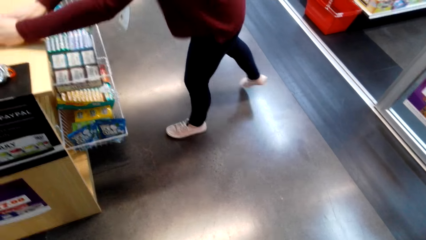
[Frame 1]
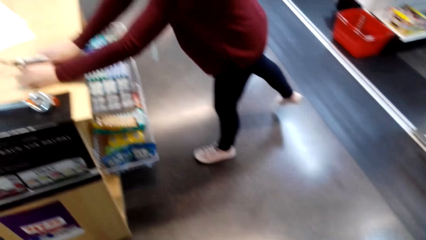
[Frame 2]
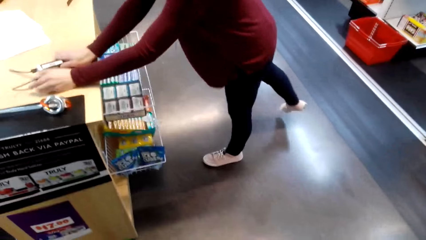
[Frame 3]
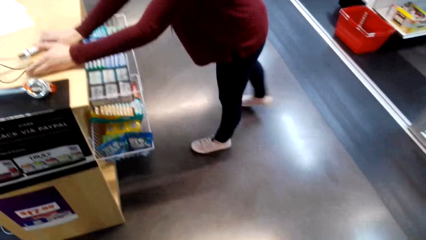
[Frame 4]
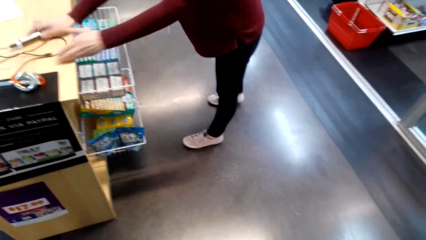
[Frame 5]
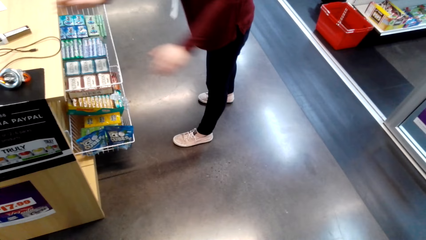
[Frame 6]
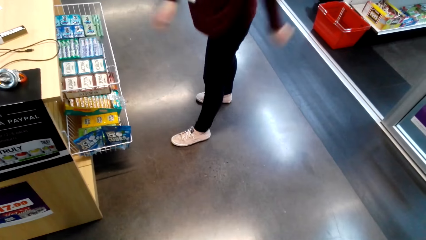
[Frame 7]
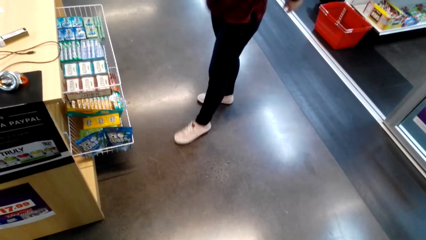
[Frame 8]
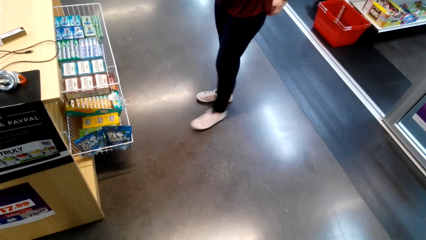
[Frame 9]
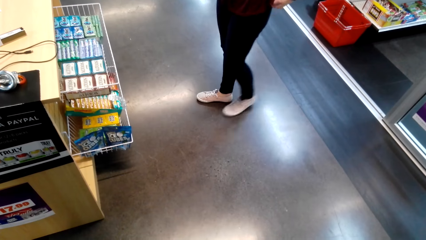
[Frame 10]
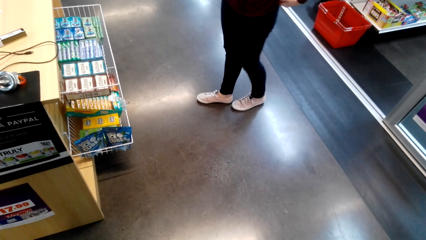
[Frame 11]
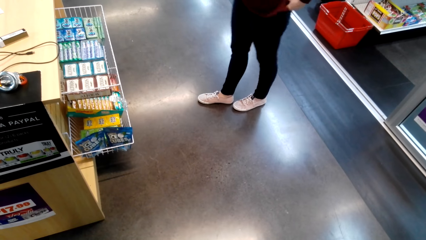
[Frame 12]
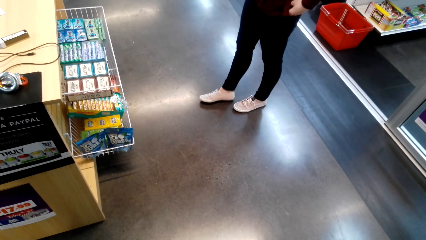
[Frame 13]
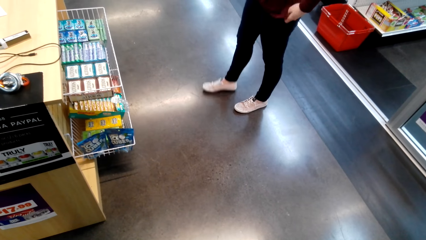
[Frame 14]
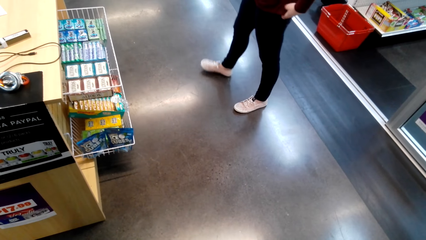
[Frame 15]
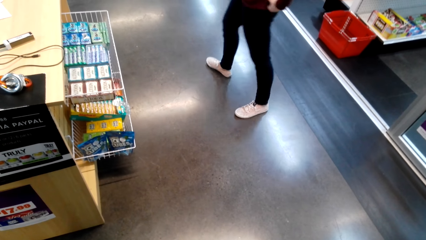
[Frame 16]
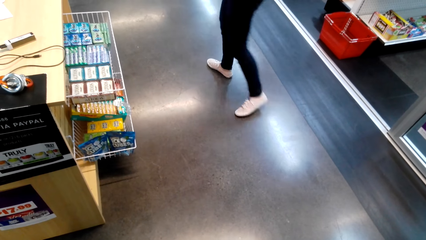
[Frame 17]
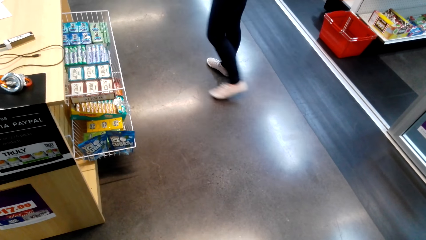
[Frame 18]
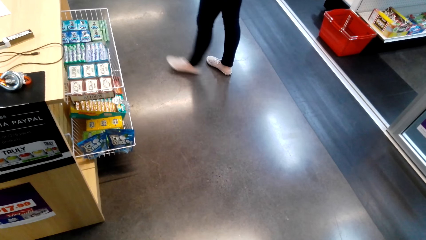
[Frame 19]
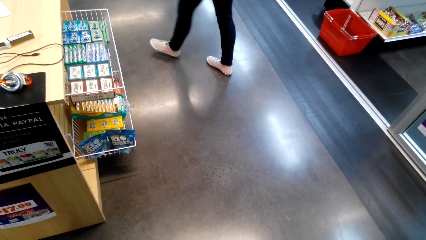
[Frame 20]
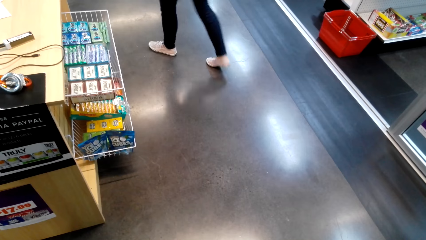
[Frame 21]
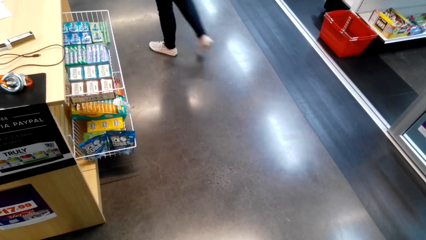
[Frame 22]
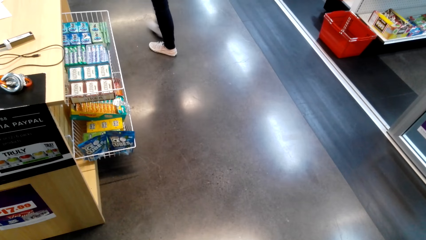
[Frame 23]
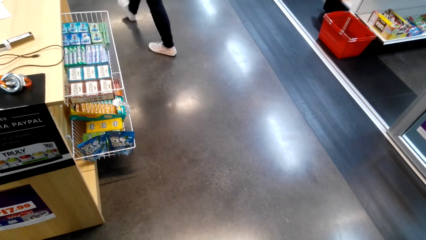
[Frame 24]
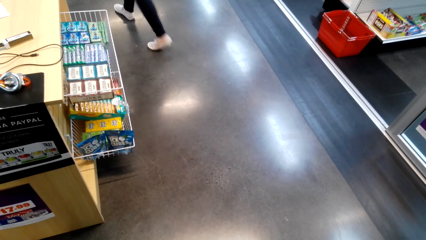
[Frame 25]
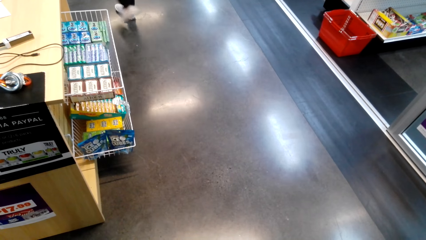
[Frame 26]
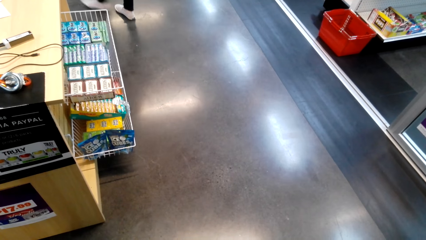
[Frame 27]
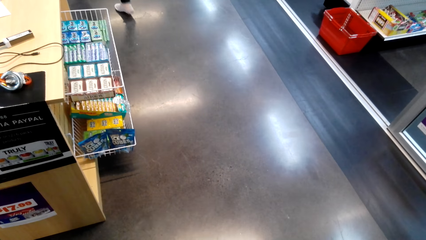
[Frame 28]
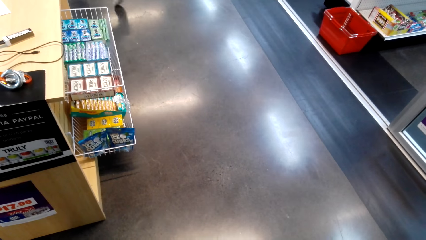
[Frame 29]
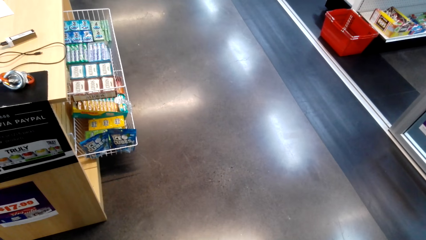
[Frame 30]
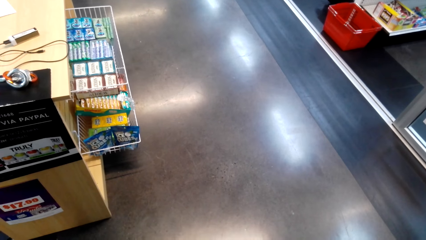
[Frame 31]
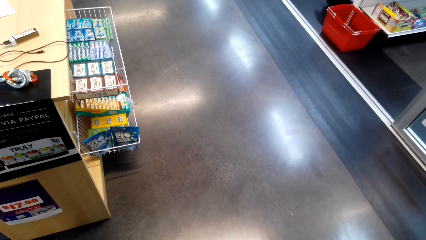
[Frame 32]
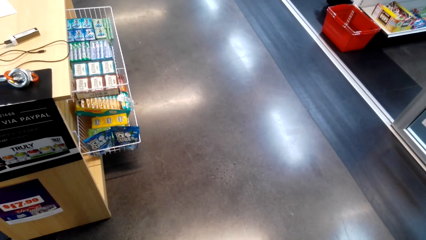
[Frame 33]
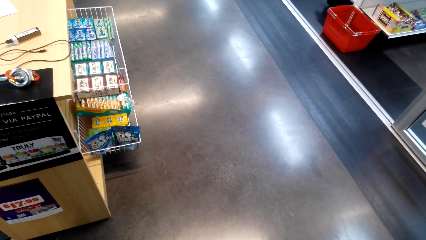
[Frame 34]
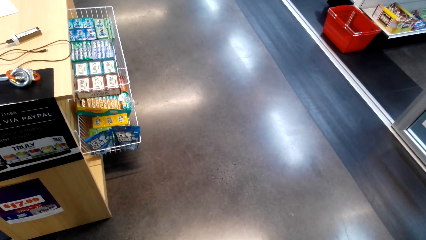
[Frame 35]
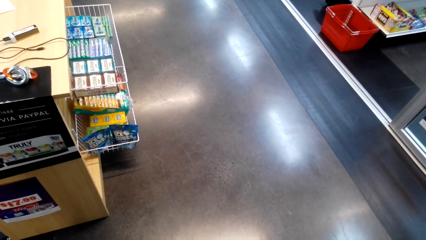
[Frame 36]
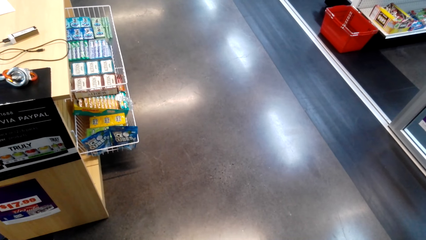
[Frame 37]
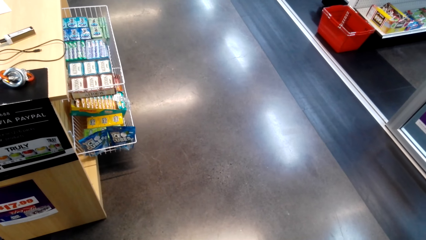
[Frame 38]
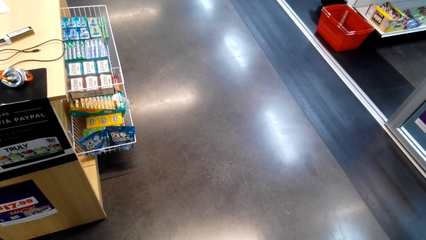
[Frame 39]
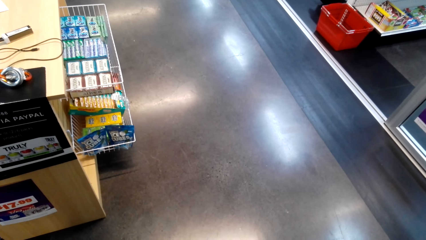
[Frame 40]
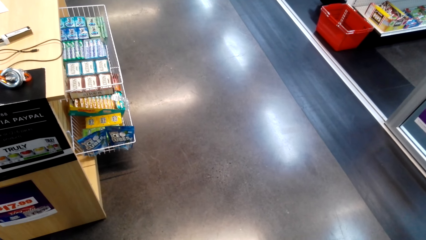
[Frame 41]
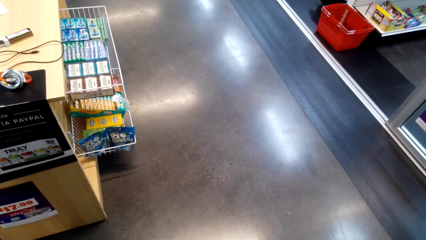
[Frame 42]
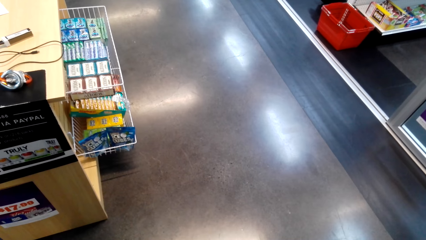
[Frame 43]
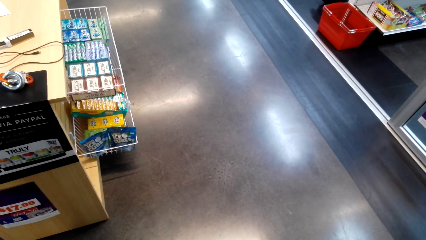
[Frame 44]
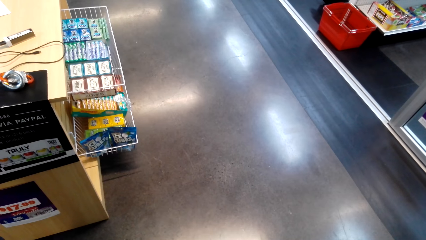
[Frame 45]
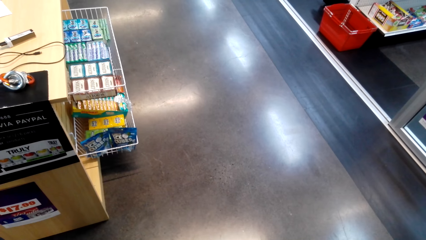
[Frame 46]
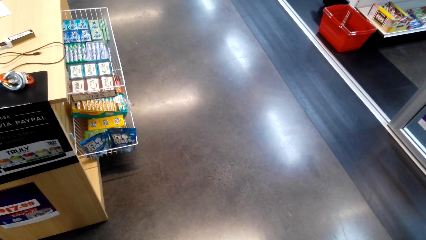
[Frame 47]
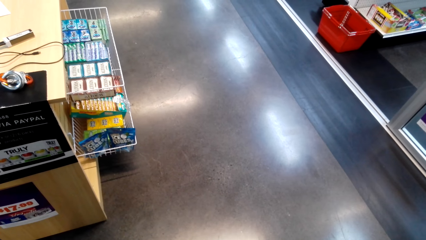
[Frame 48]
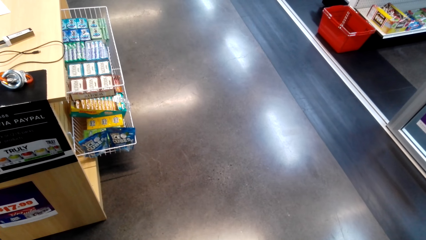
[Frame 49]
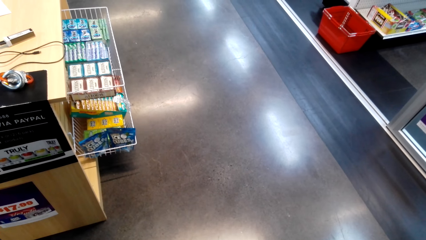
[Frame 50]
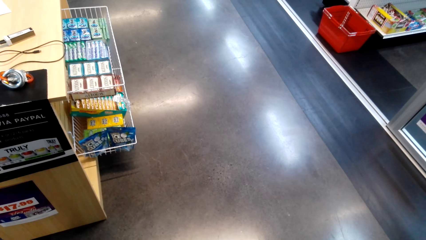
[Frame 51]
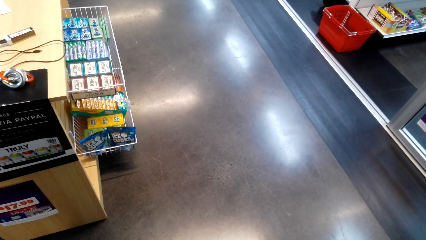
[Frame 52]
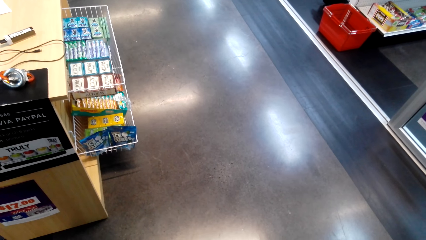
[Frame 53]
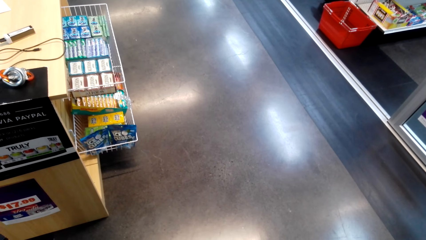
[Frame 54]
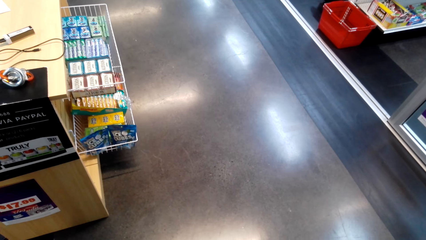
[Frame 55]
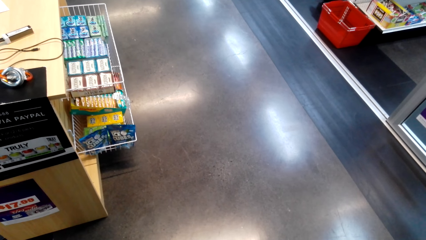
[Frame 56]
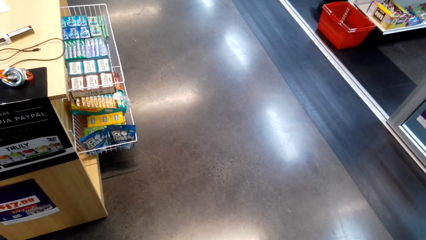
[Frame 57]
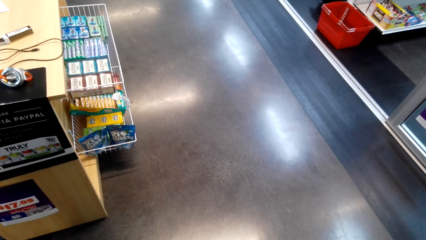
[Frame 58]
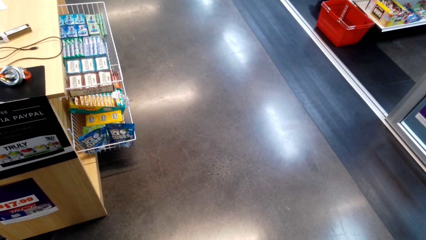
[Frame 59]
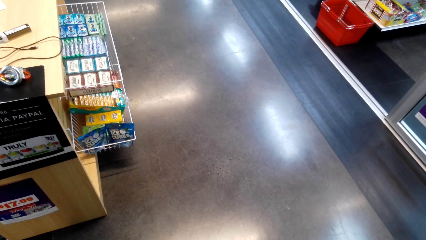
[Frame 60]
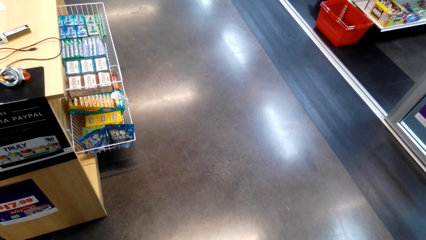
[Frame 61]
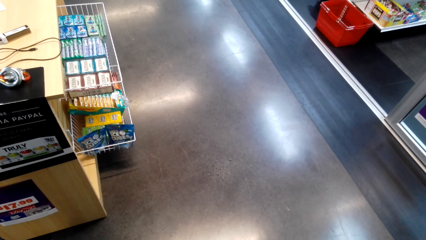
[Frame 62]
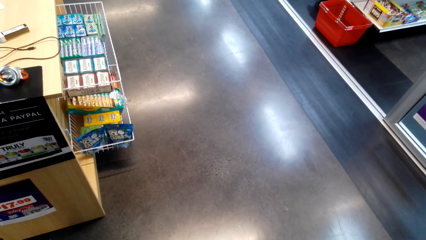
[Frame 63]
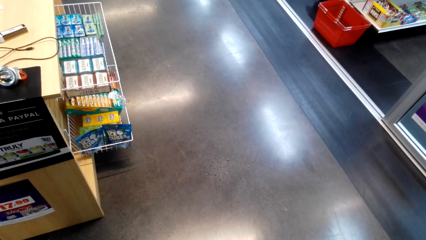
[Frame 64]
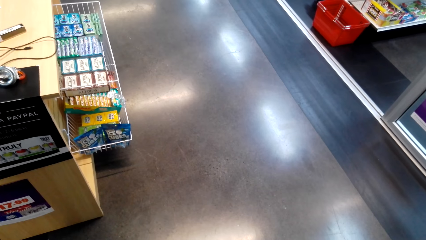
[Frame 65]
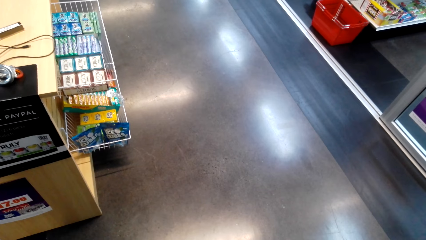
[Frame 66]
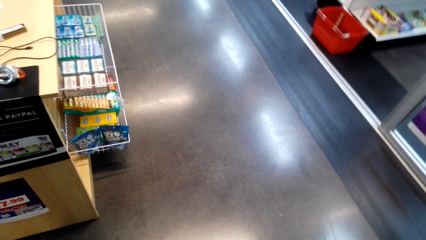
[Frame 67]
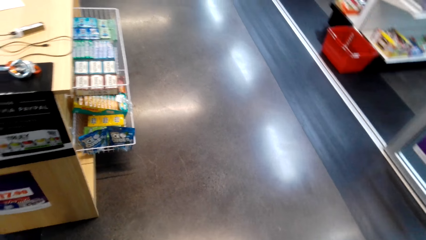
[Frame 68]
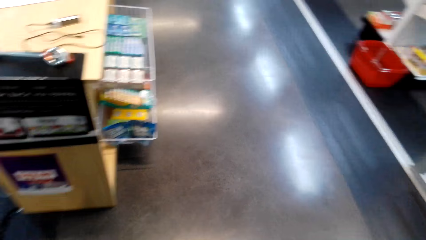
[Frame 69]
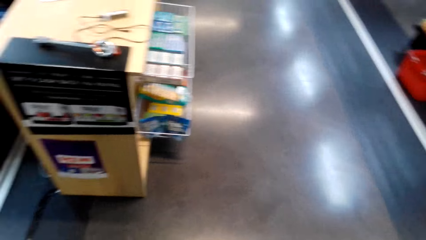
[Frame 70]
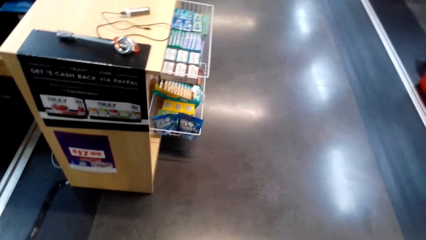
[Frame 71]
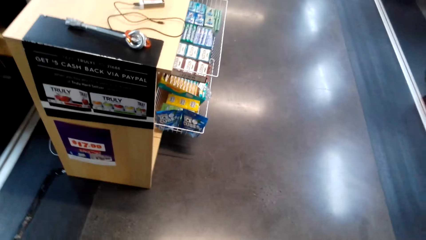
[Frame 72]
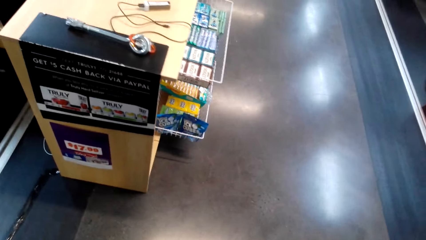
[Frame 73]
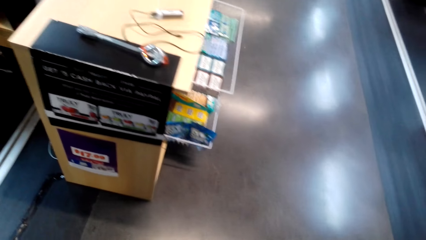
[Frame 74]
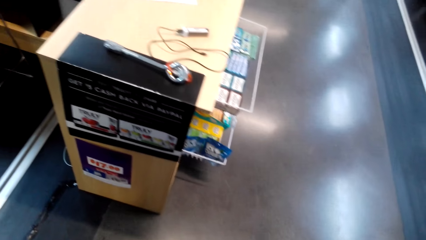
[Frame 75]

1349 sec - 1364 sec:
A woman places something on the counter. The camera wearer gazes on the floor. The woman walks away. The camera wearer gazes on the floor. They gaze at the counter.
